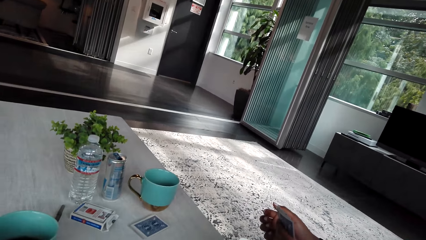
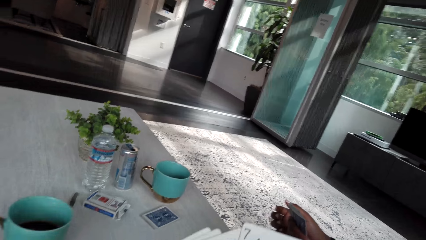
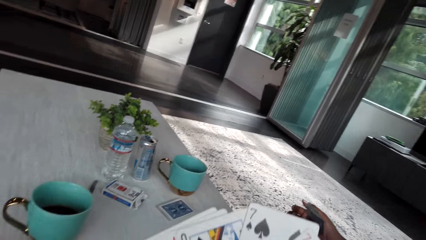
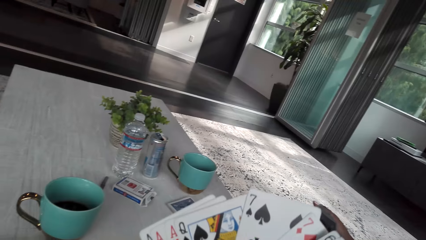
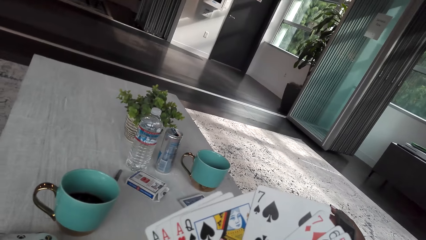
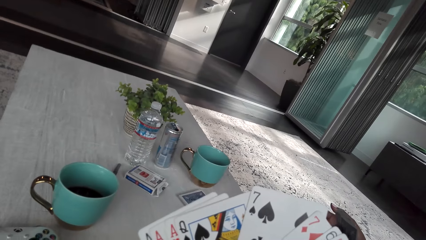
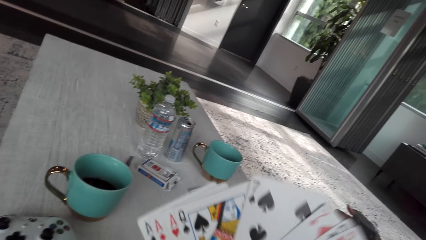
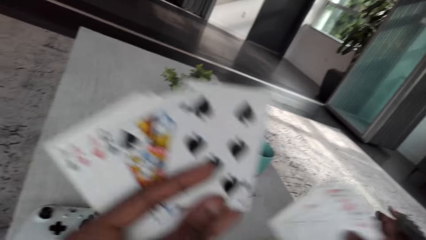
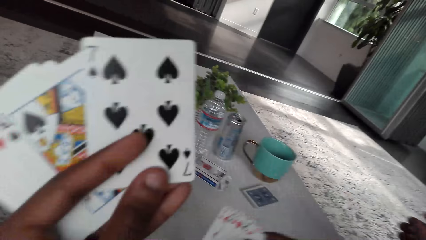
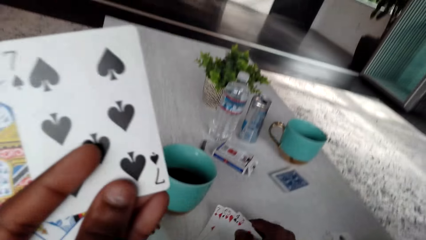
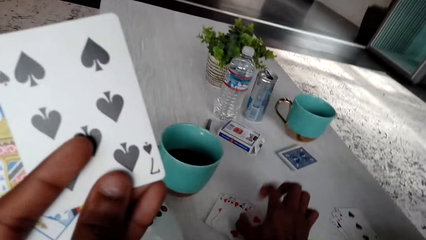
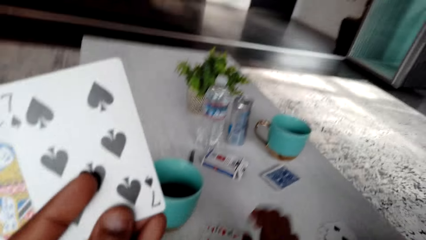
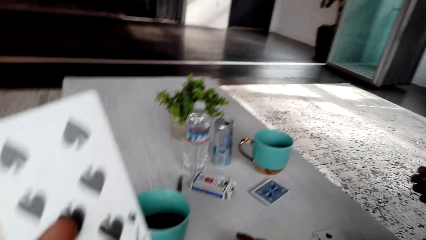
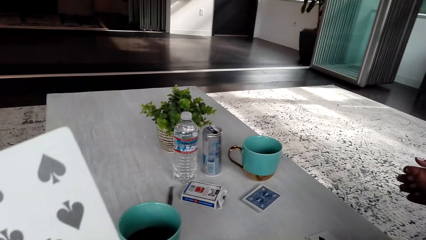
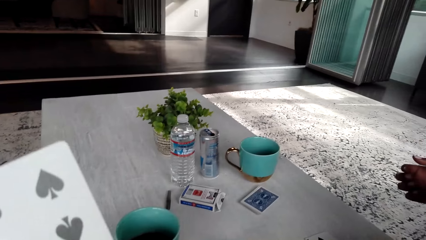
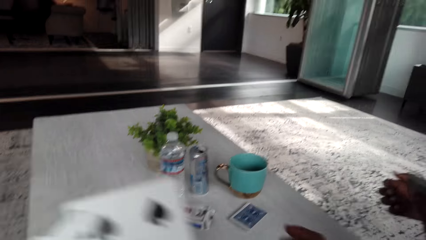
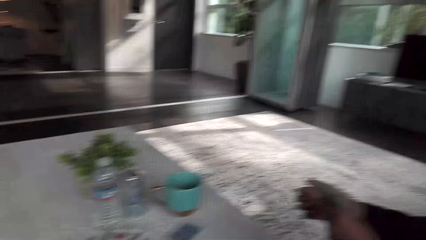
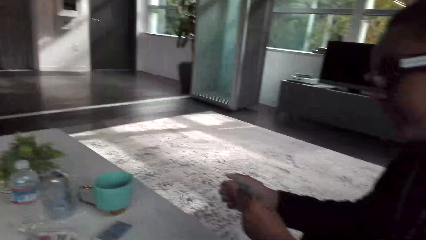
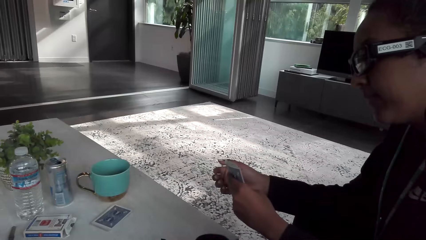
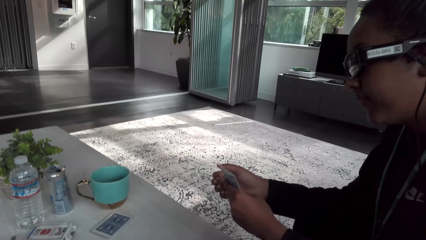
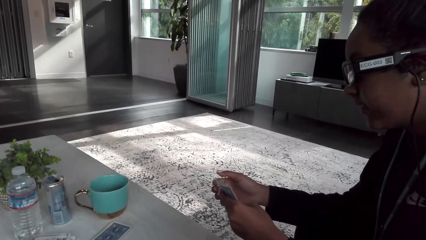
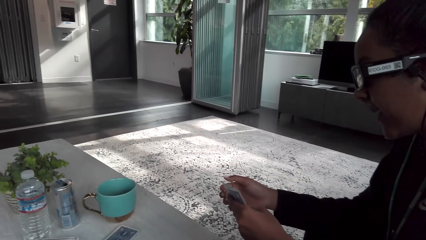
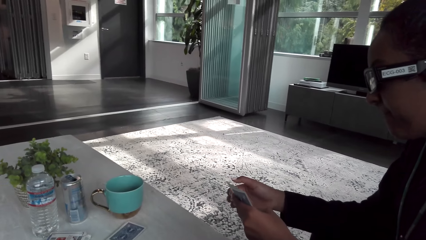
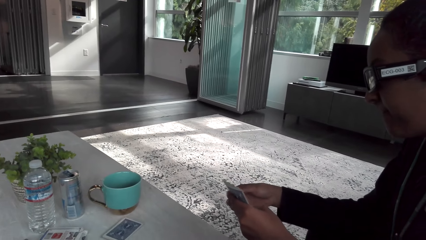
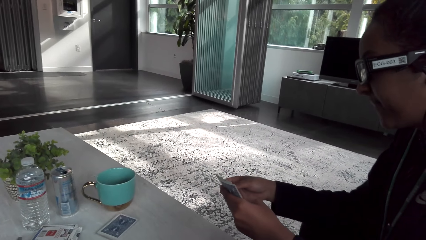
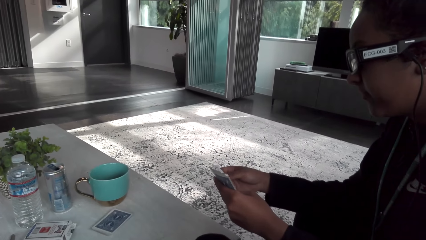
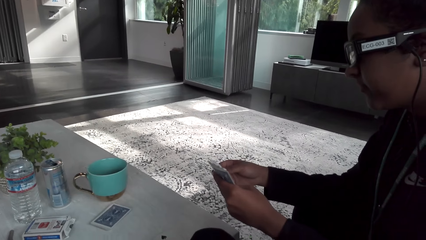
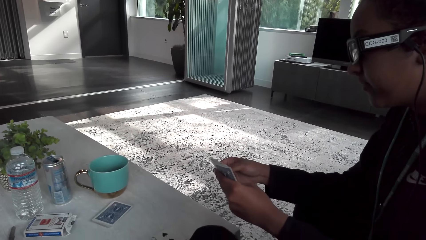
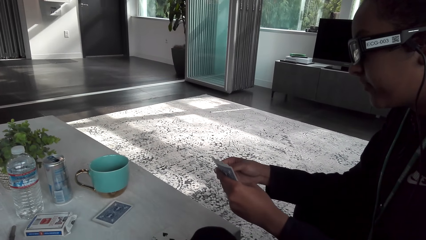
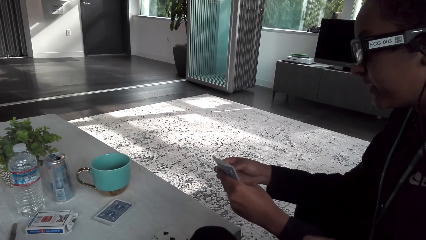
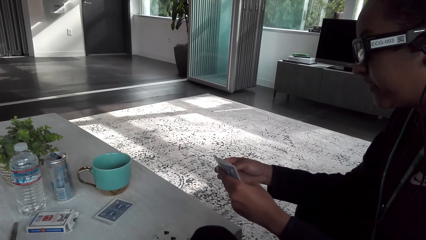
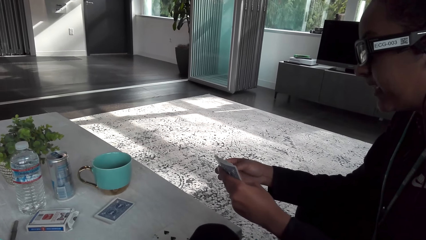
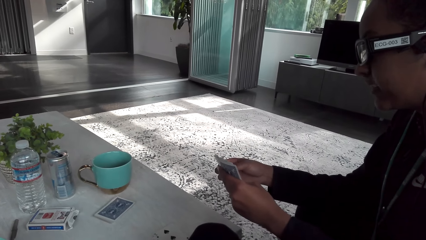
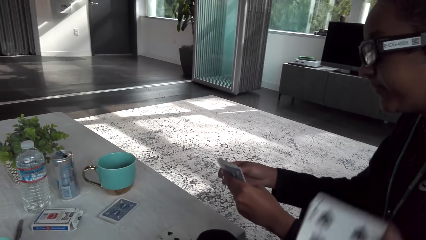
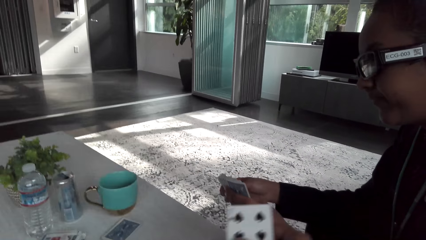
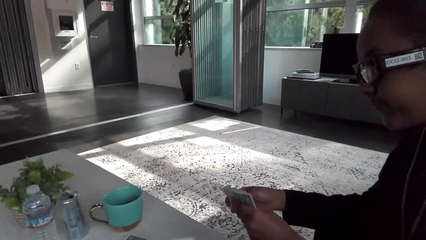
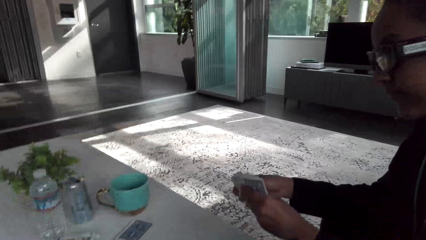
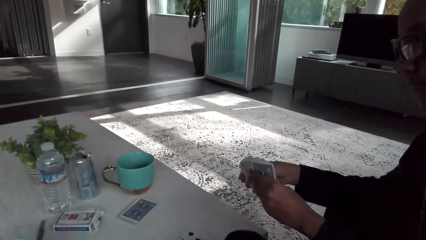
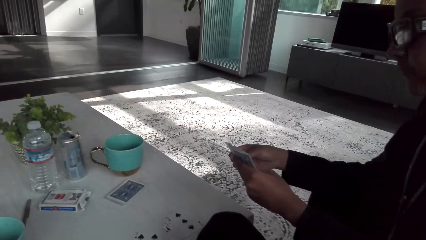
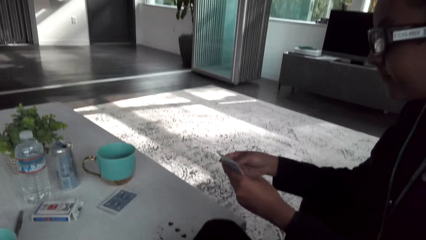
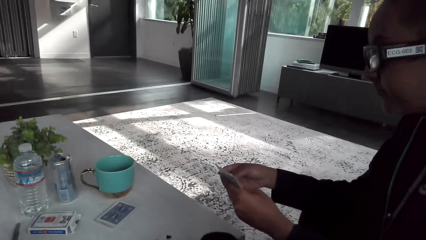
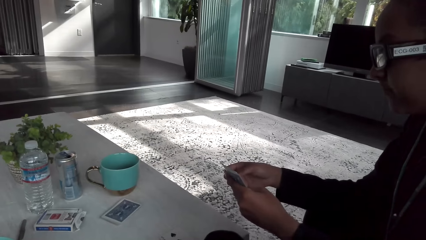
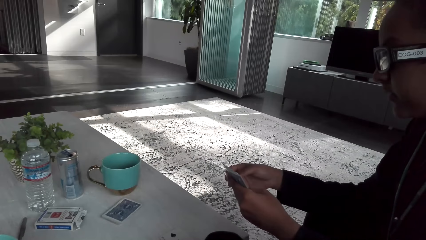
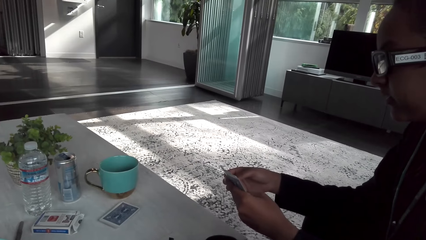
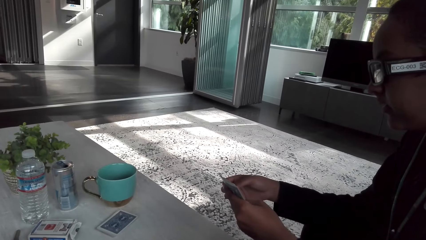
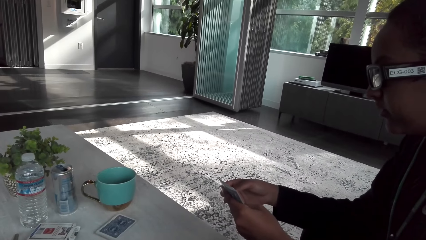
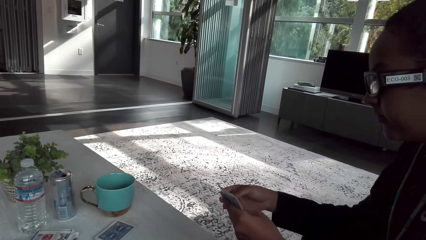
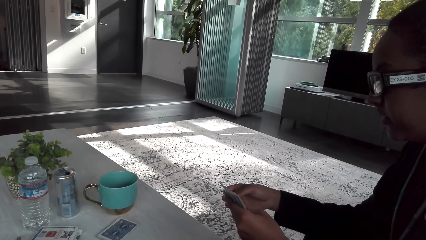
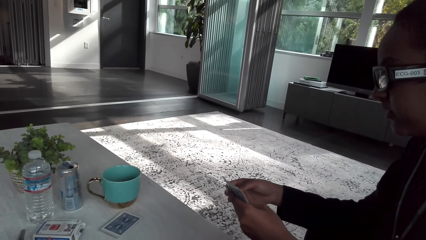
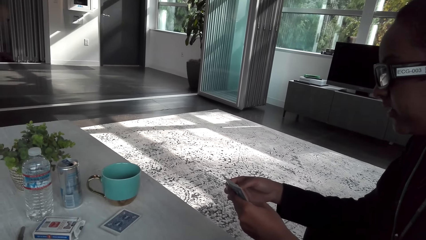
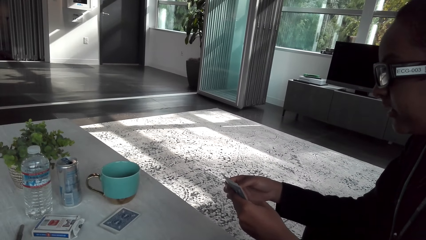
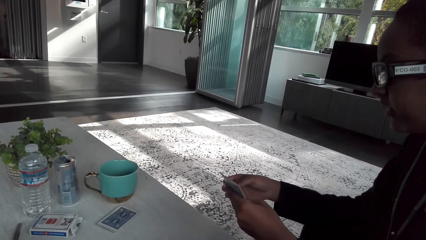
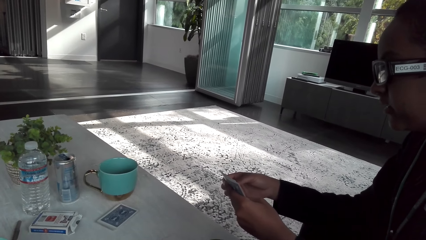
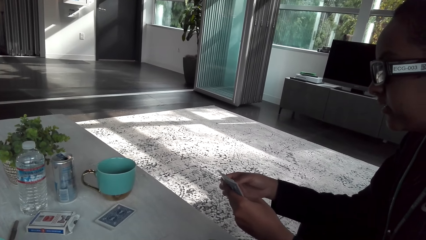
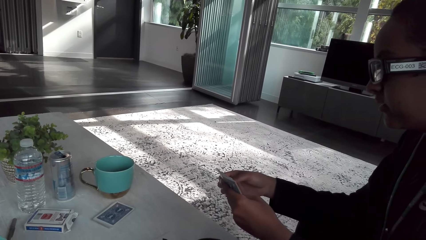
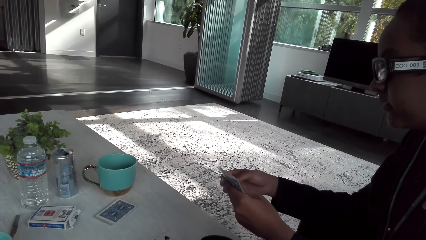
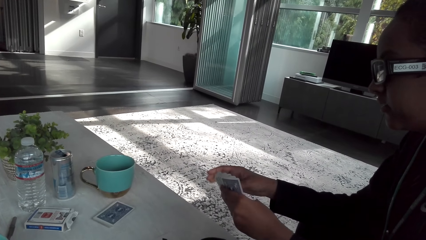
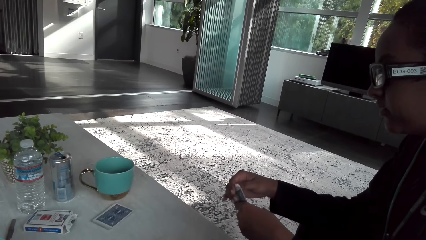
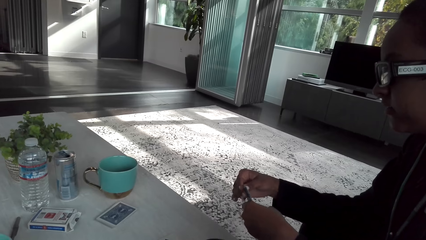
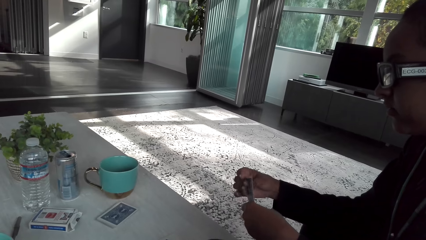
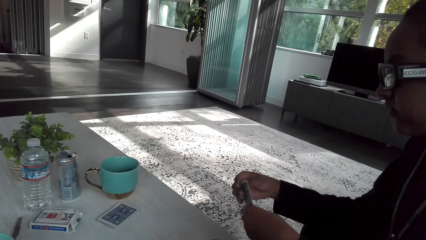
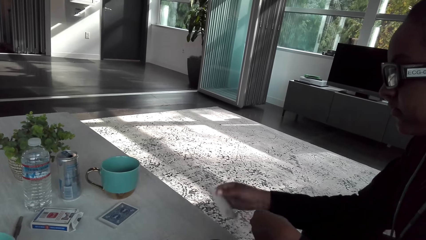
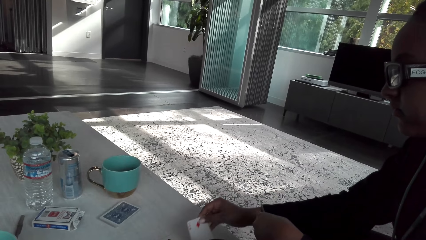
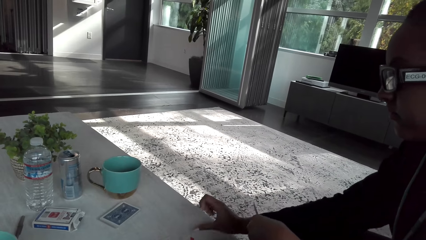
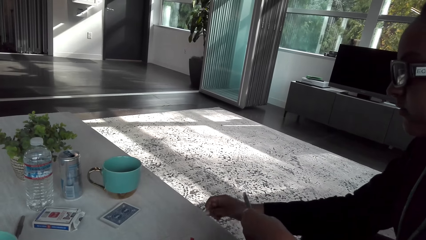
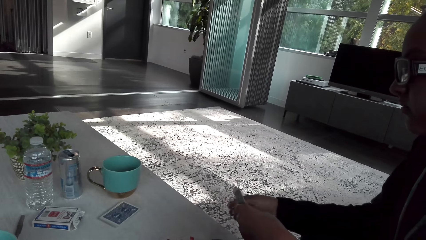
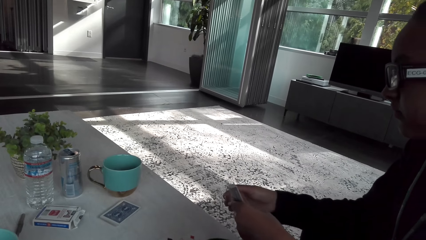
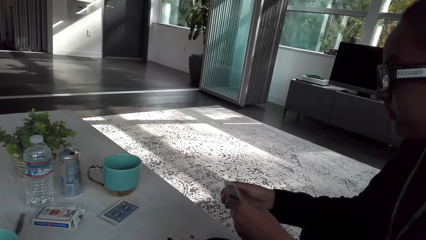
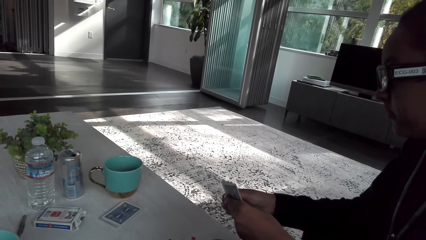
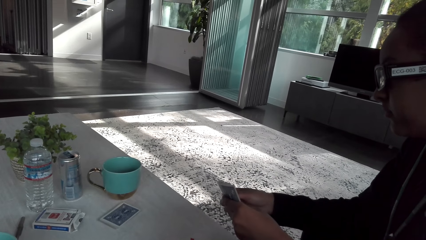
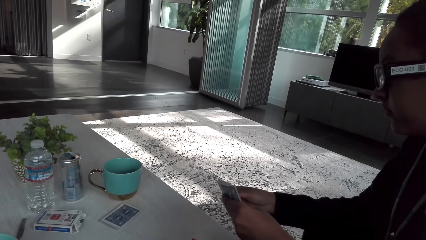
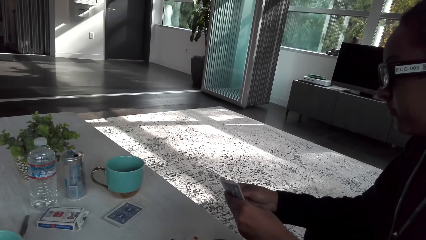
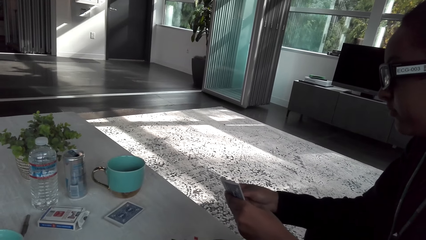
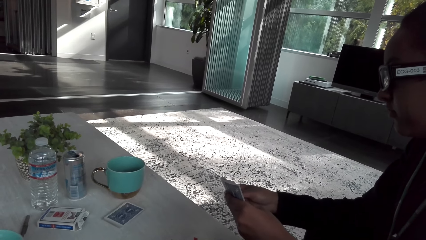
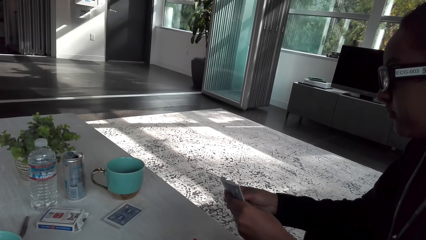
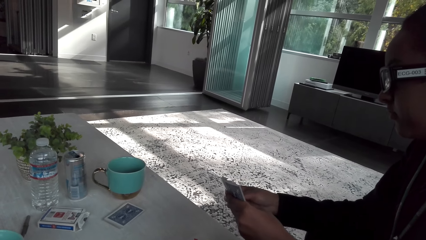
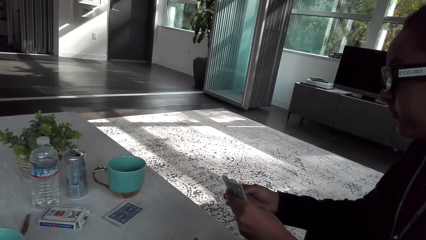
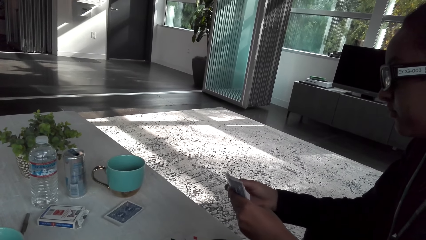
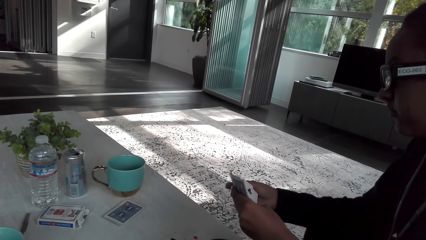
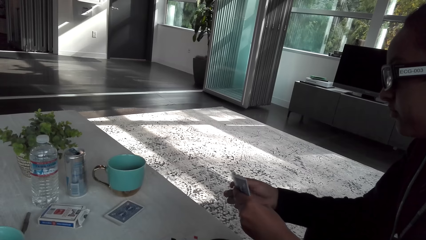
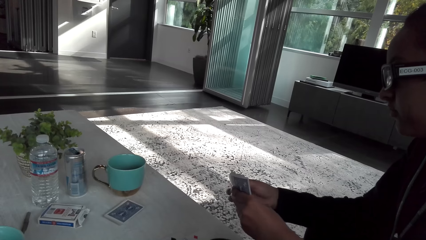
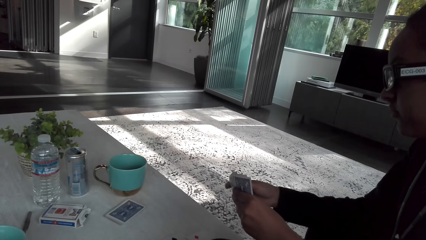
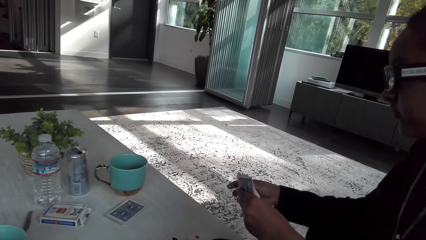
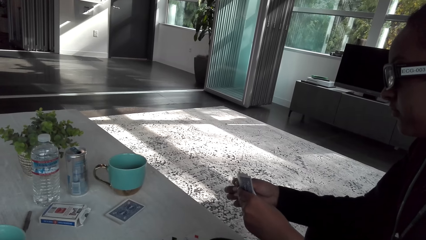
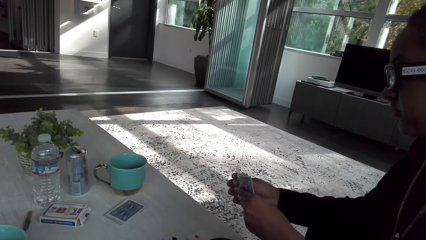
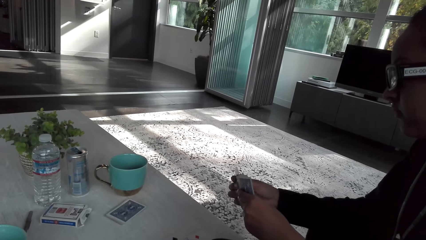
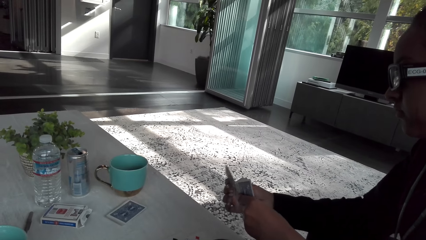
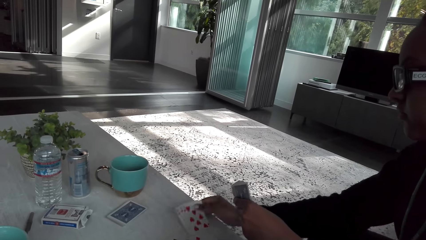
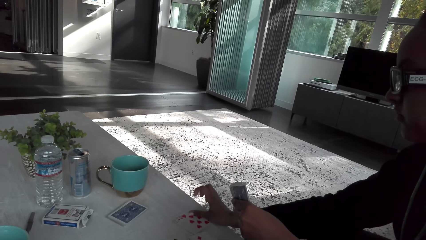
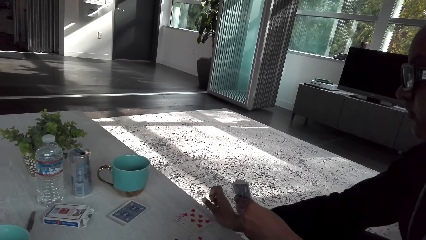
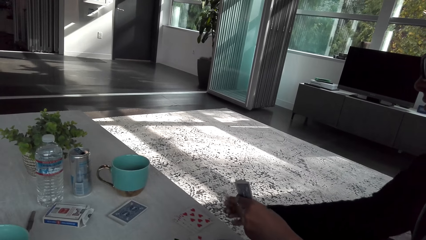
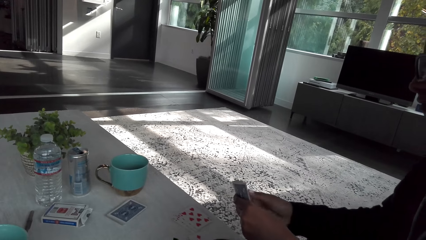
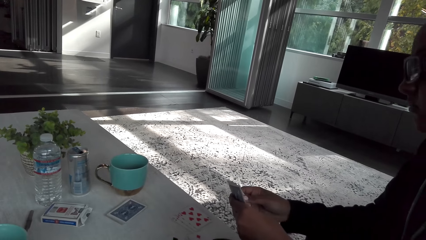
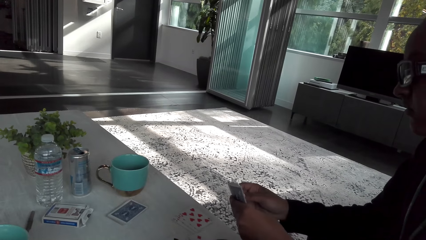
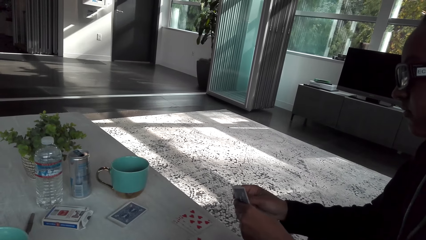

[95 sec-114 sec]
The camera wearer puts cards on the table. They put another card on the table. A woman puts cards on the table.
